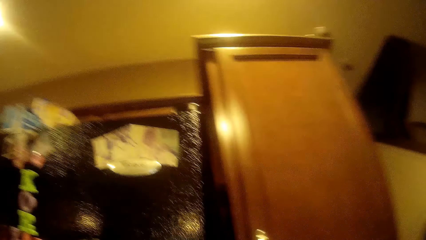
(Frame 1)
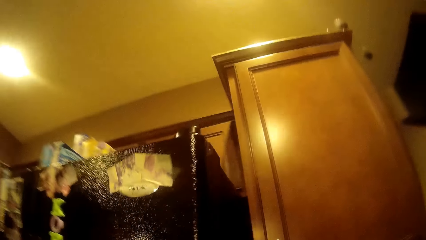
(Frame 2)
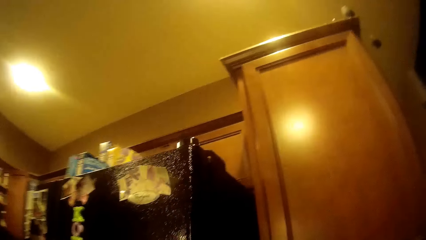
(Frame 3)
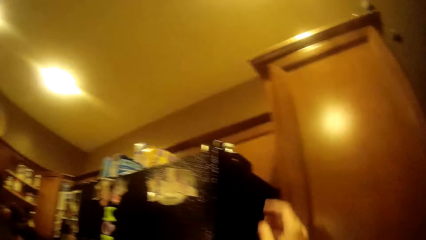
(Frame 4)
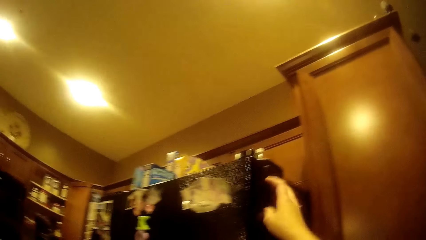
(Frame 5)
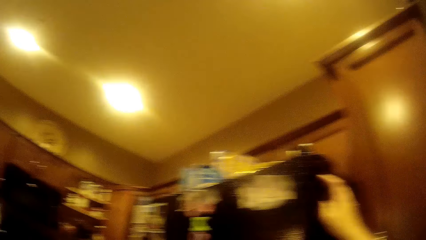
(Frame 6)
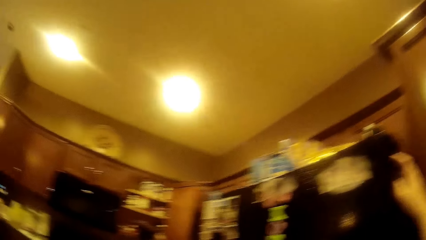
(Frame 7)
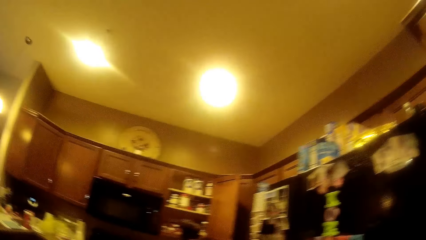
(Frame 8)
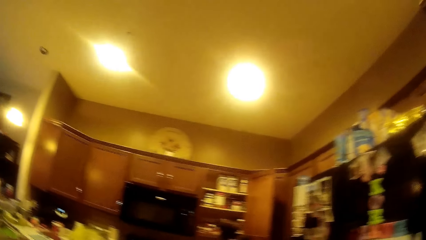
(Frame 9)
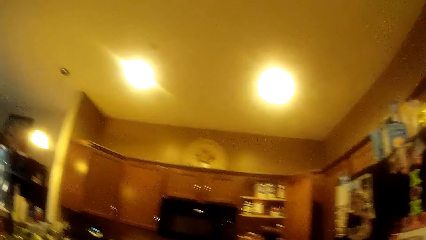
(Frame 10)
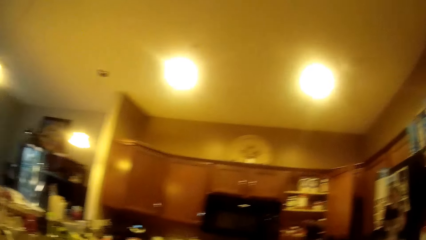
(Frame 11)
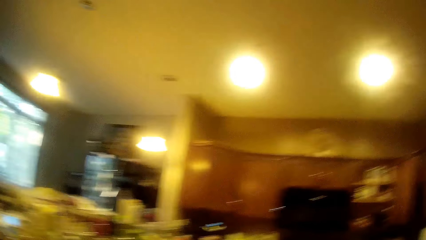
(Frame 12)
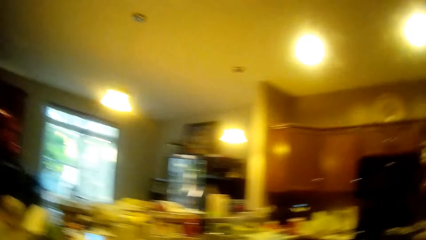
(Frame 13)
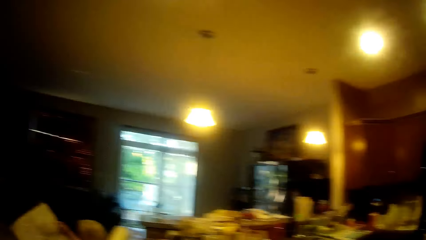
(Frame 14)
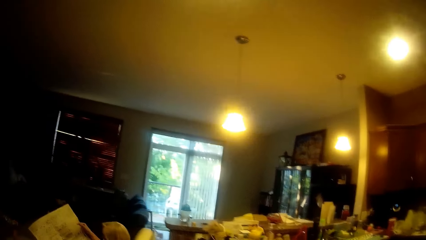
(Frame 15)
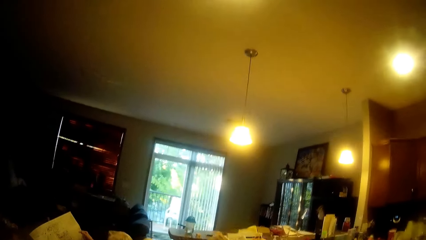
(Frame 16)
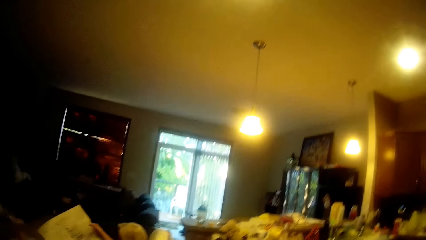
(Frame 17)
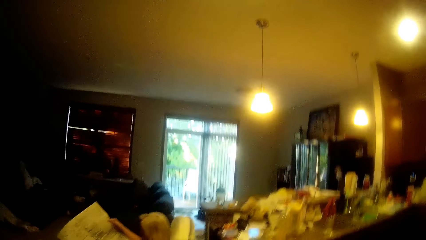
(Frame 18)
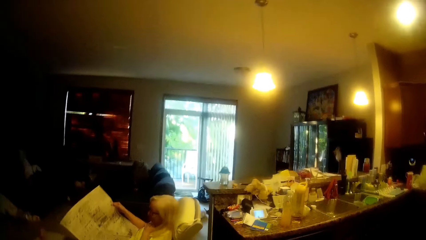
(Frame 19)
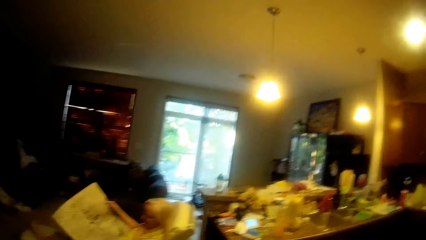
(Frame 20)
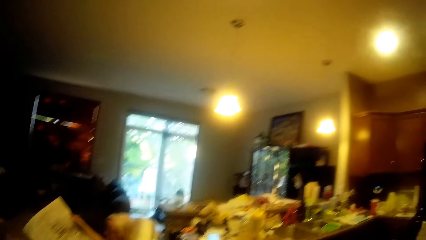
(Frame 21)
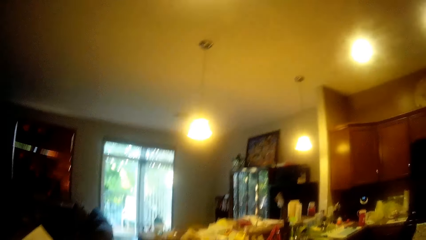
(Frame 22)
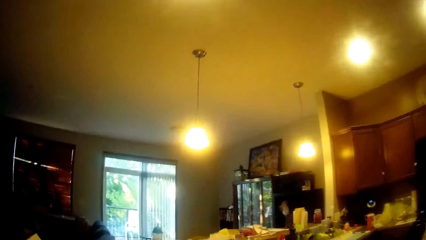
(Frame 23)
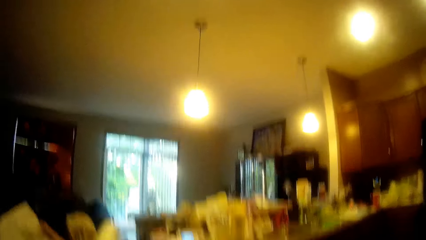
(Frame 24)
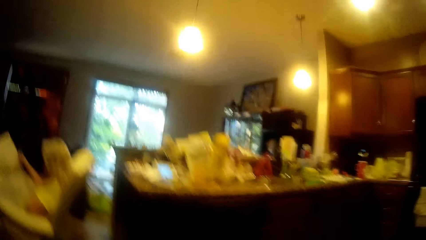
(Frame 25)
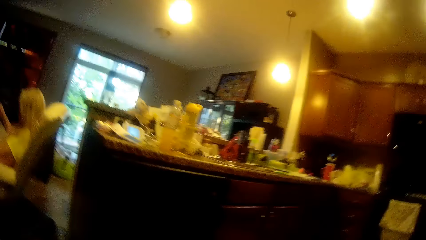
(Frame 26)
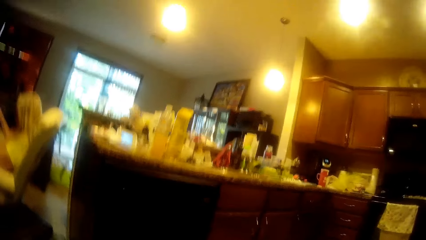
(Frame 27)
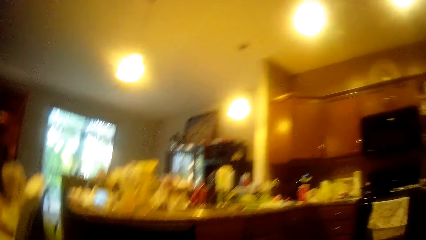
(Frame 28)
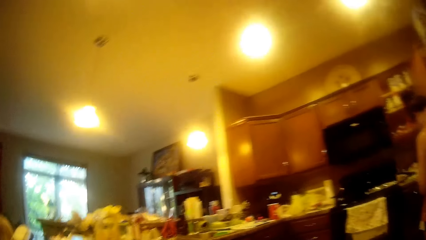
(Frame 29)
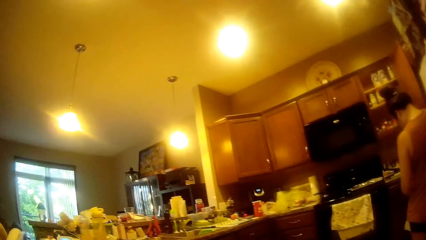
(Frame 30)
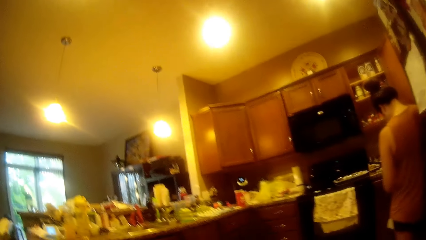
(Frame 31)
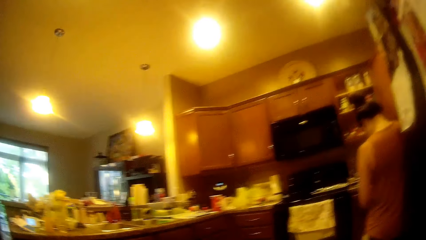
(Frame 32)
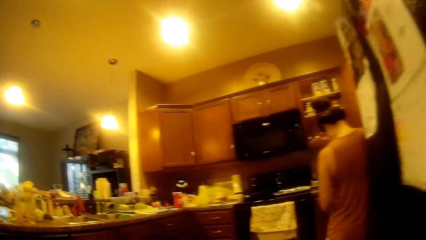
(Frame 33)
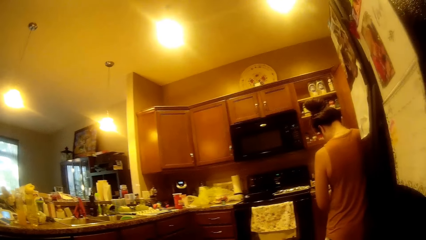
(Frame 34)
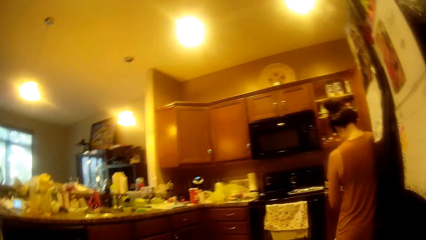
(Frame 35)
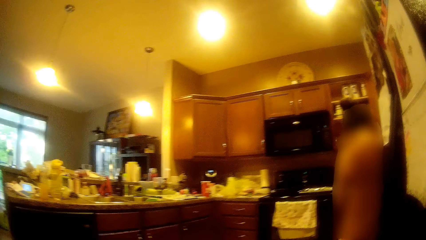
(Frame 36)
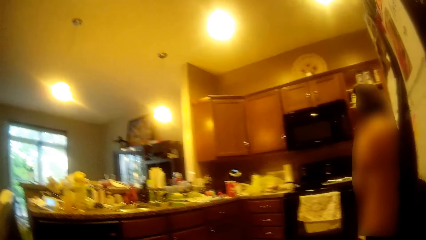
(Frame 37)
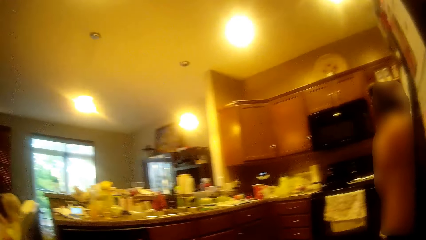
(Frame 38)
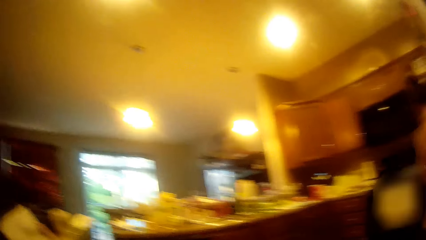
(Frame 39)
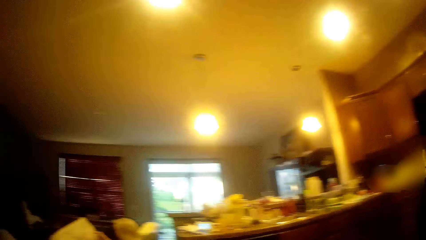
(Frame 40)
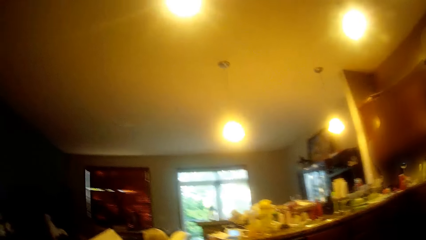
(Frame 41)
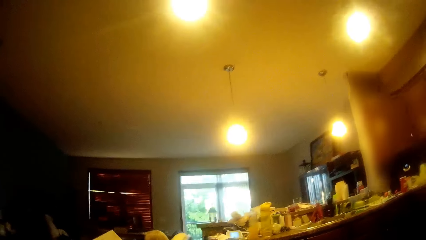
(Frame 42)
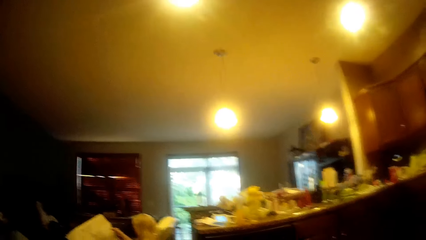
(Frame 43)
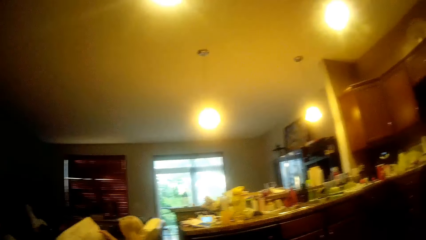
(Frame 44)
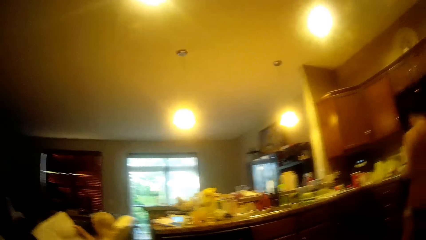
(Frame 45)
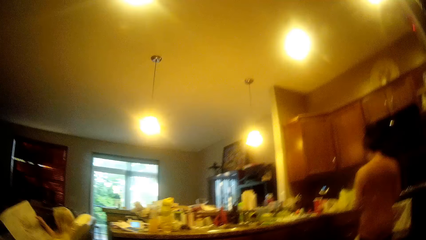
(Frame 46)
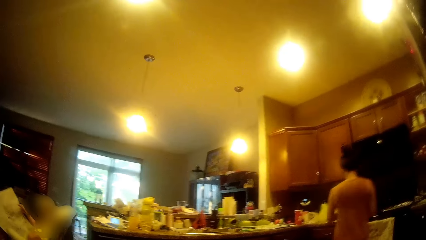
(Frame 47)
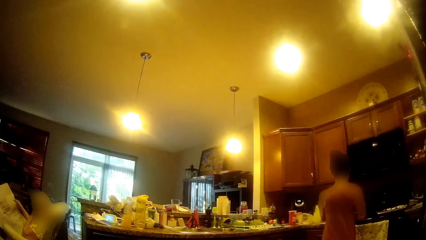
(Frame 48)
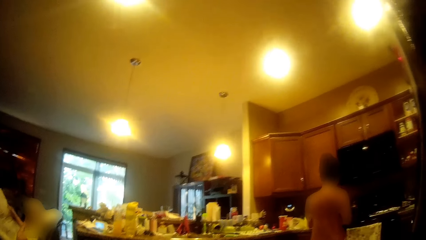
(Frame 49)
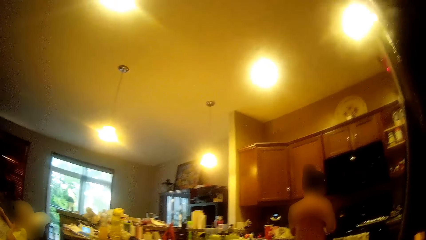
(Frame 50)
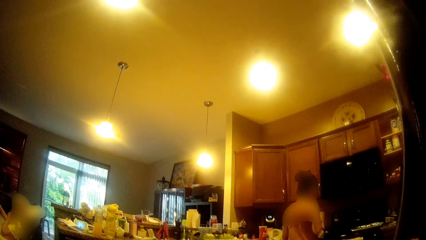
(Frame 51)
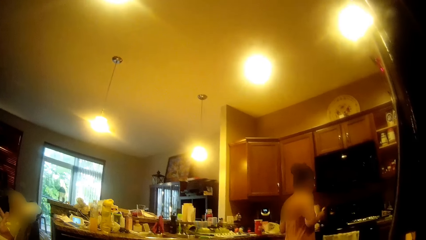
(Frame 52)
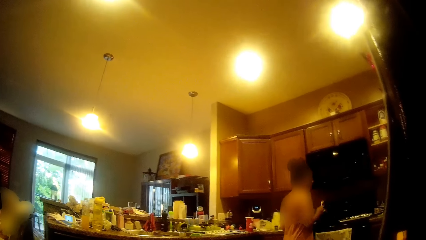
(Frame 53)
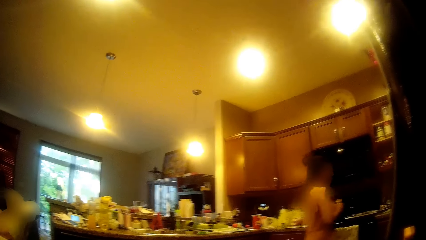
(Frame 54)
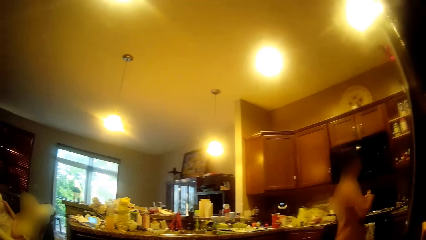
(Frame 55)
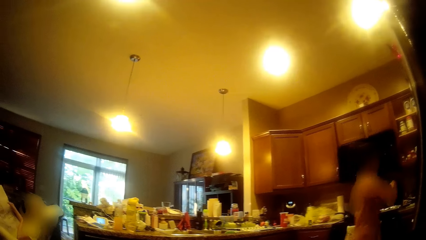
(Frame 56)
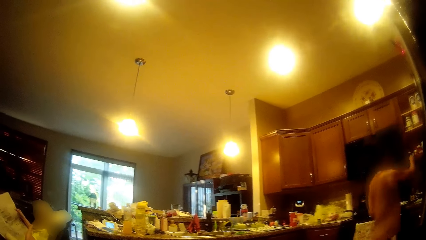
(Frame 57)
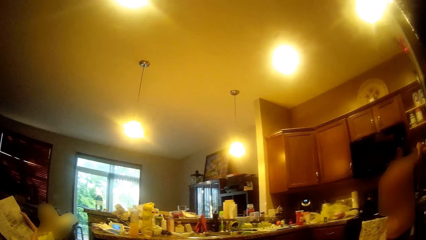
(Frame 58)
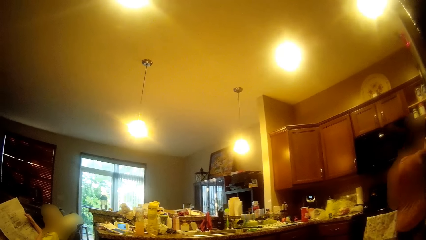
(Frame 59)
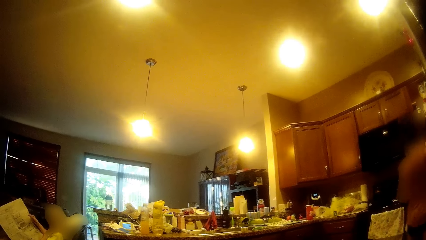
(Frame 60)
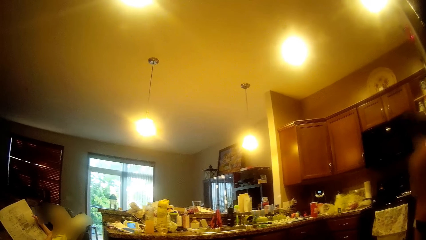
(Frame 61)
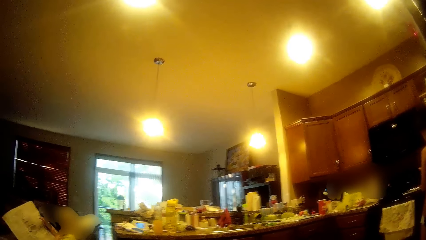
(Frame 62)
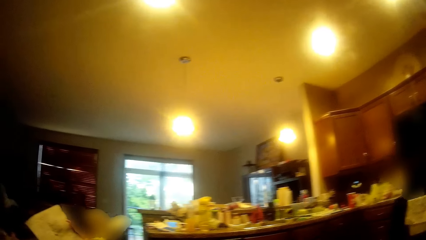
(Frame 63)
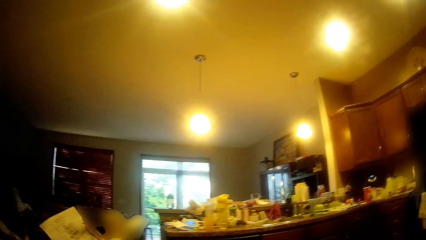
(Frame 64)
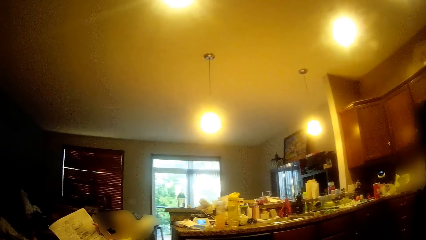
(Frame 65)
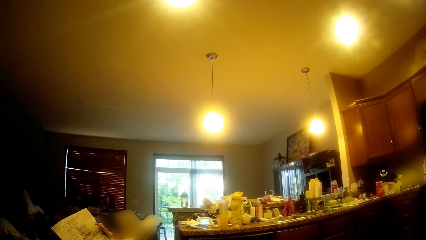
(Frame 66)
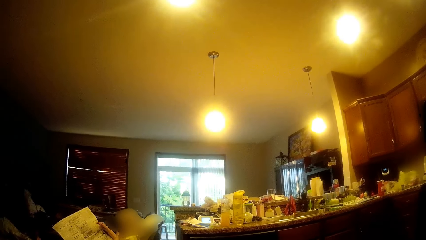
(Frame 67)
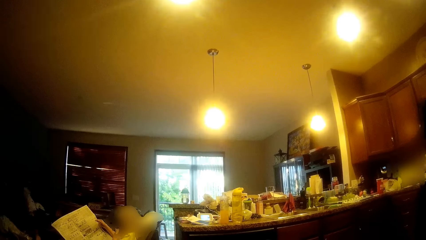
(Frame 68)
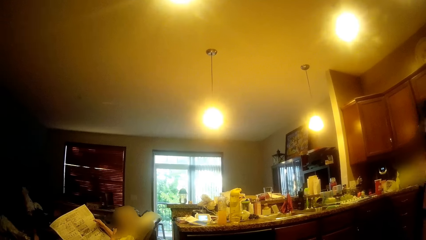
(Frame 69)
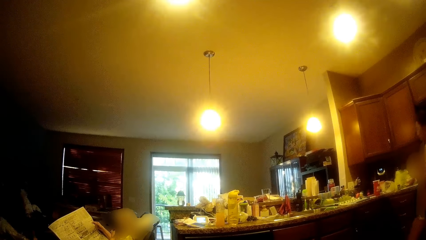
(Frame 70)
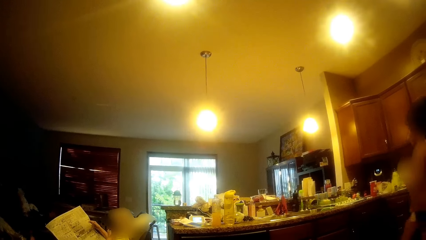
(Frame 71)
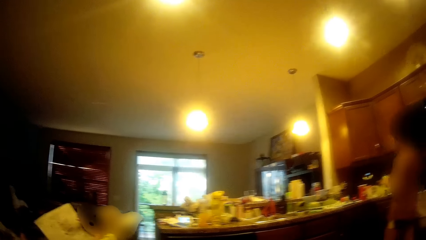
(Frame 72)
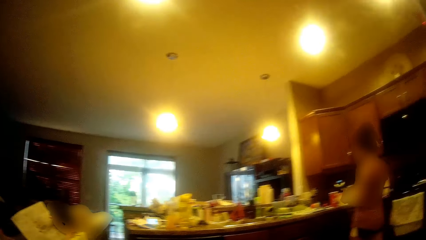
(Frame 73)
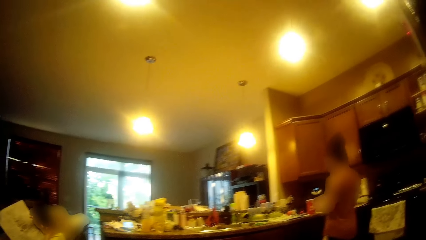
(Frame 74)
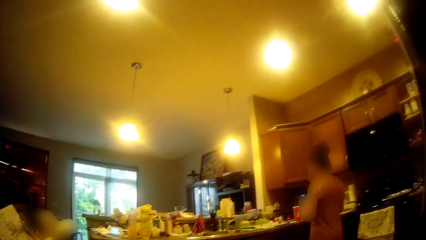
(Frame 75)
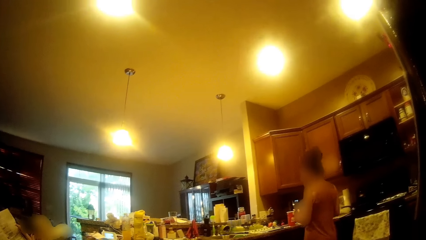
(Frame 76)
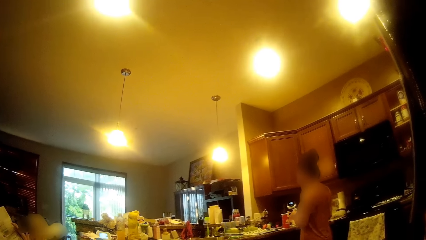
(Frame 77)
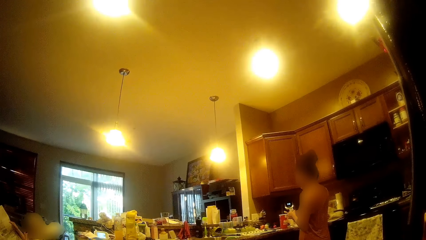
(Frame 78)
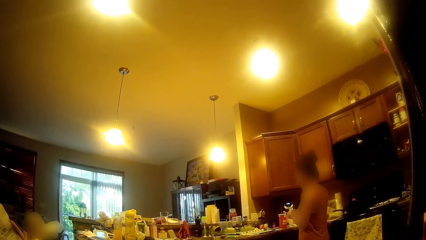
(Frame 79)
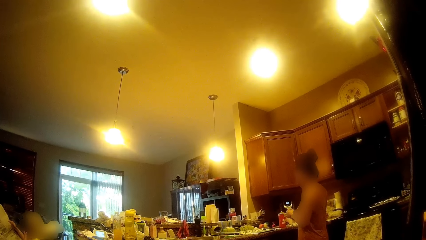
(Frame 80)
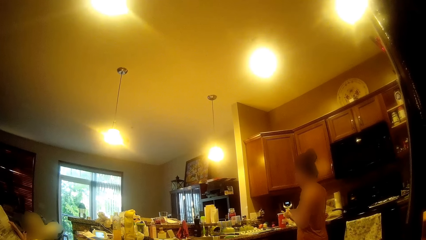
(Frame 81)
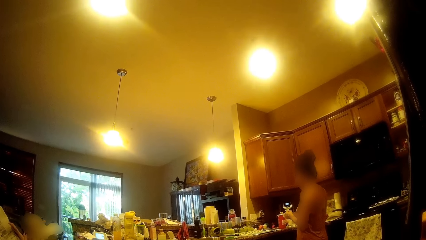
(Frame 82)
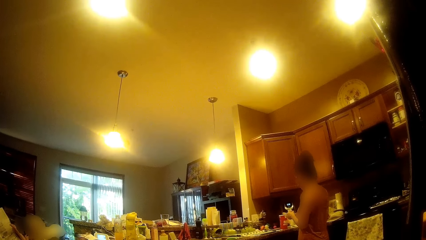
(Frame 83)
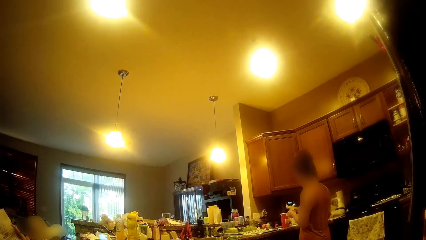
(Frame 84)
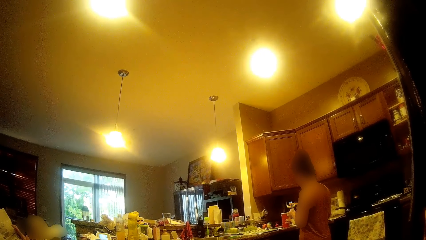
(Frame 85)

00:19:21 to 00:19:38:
The camera wearer places her right hand on a refrigerator. The girl holds a spoon in her right hand. The girl talks to a woman and the camera wearer. The camera wearer picks up a jar from a cupboard with her right hand. The woman reads a newspaper. The girl holds the jar in her left hand and holds the spoon in her right hand.
